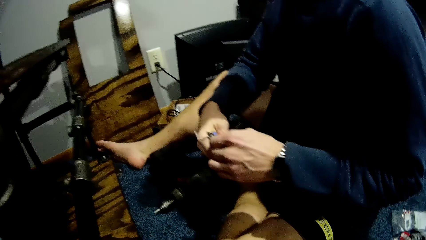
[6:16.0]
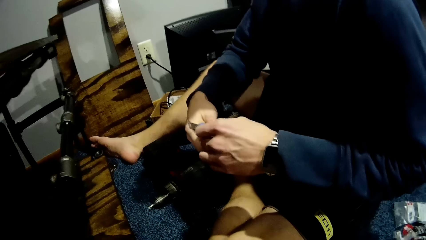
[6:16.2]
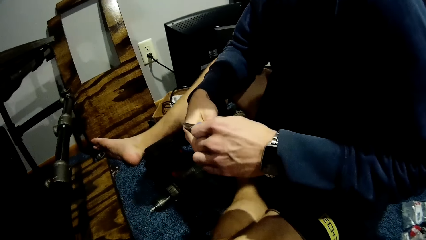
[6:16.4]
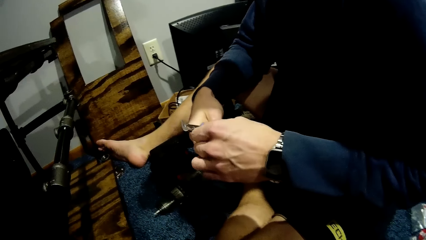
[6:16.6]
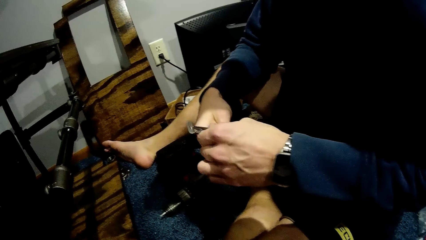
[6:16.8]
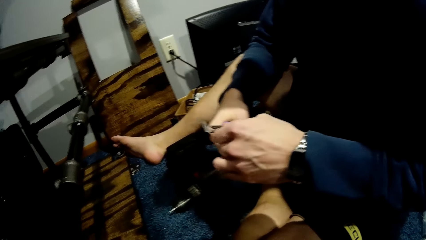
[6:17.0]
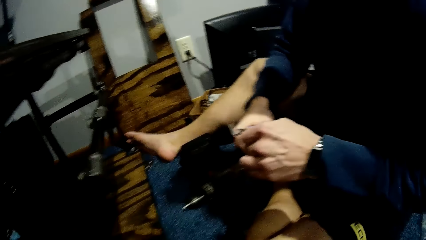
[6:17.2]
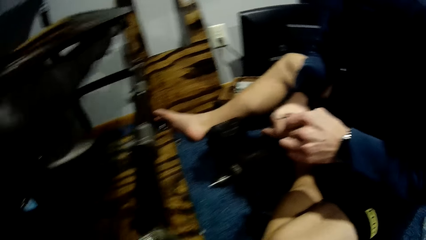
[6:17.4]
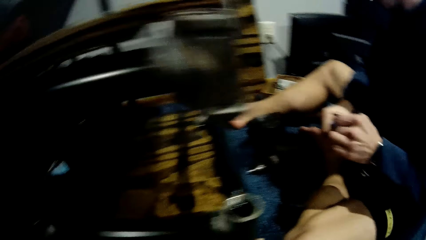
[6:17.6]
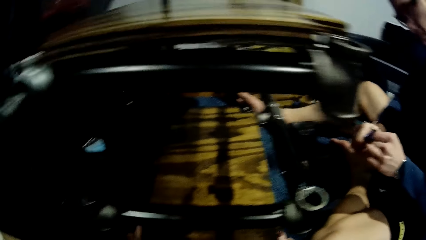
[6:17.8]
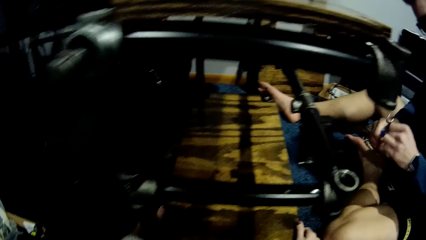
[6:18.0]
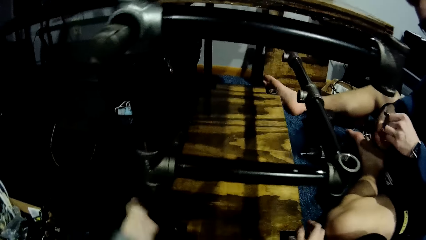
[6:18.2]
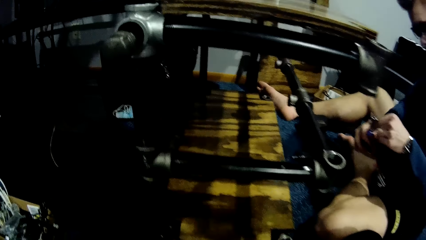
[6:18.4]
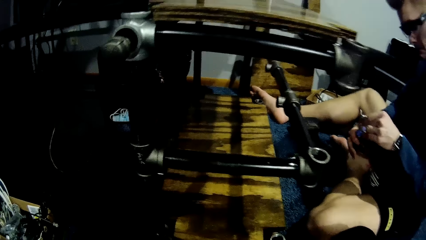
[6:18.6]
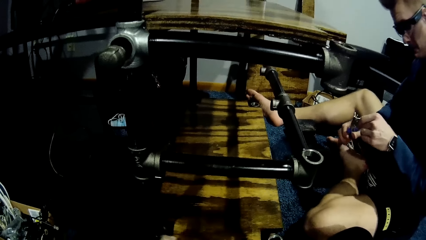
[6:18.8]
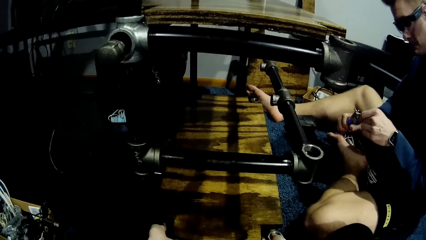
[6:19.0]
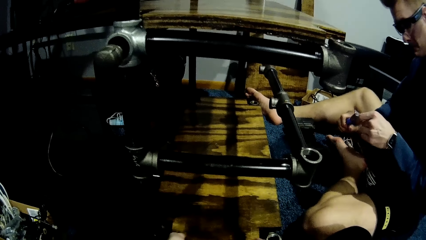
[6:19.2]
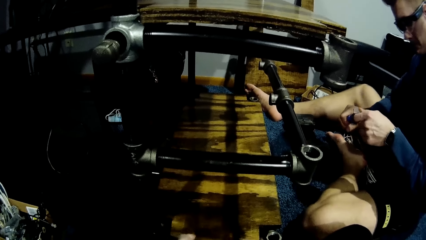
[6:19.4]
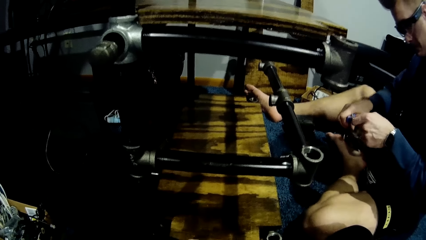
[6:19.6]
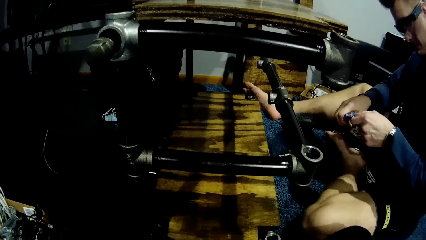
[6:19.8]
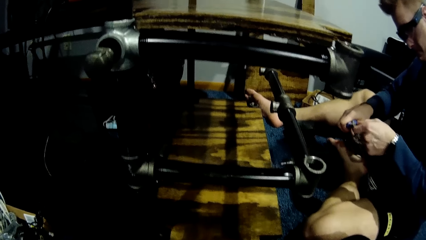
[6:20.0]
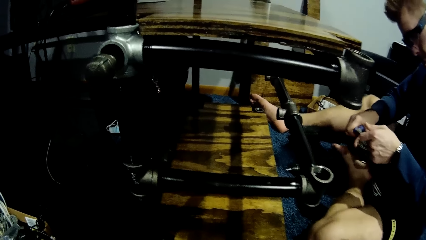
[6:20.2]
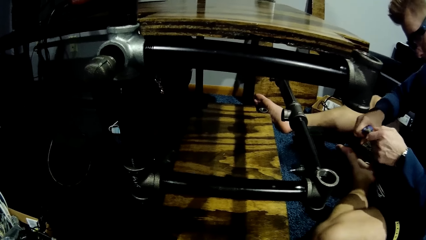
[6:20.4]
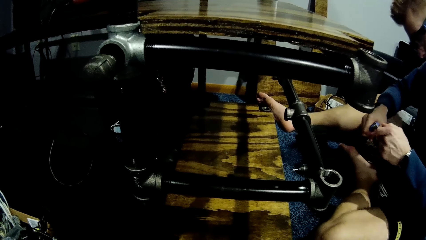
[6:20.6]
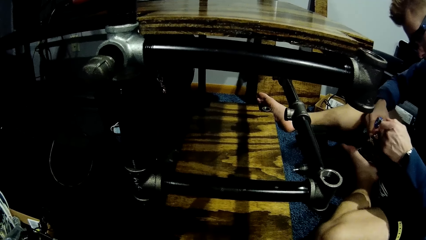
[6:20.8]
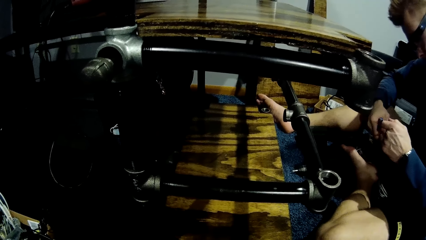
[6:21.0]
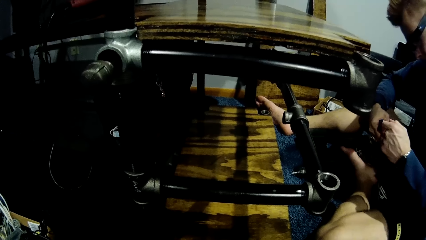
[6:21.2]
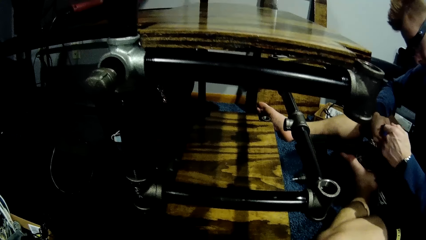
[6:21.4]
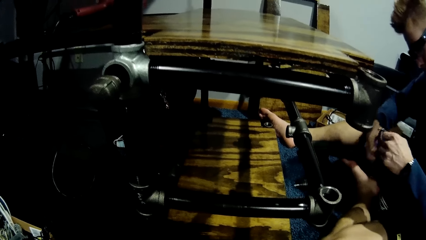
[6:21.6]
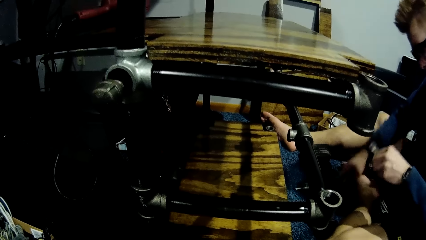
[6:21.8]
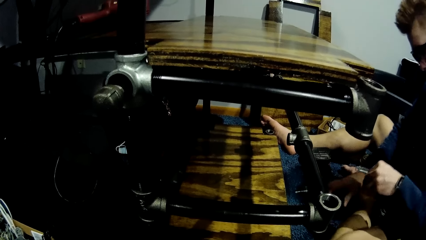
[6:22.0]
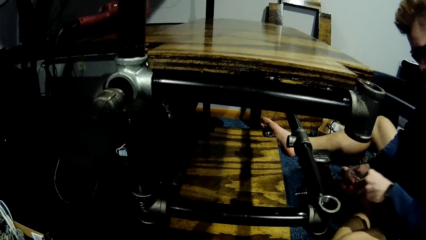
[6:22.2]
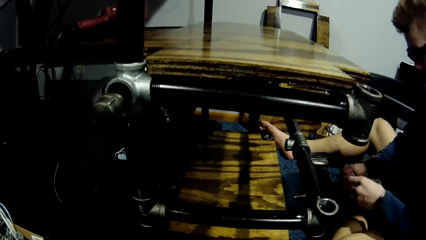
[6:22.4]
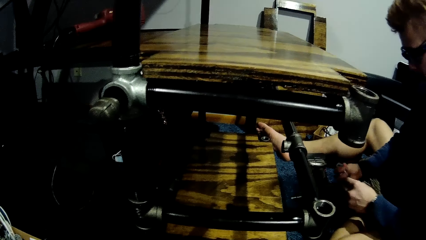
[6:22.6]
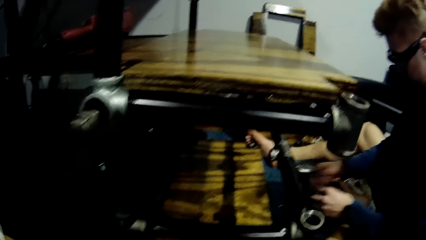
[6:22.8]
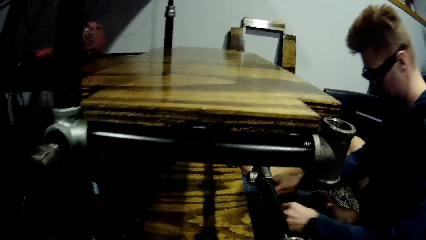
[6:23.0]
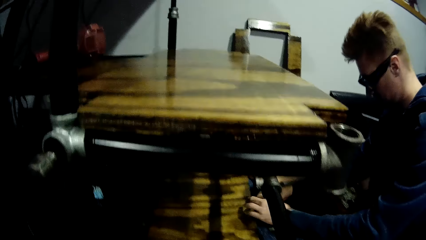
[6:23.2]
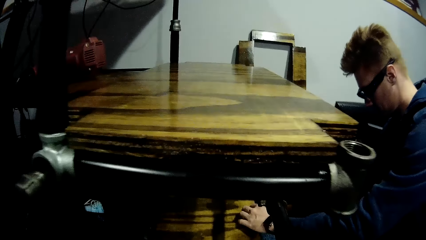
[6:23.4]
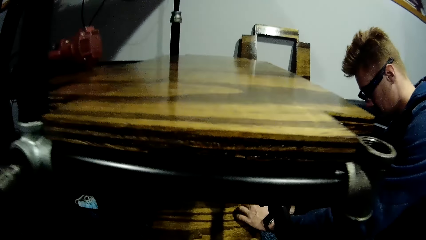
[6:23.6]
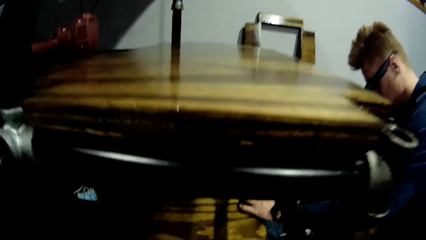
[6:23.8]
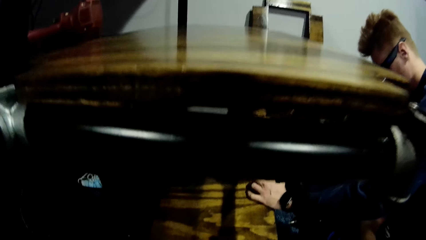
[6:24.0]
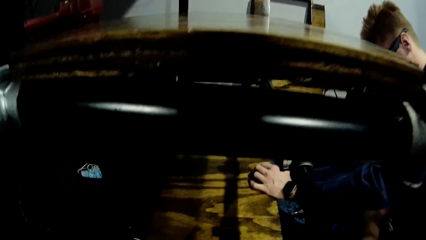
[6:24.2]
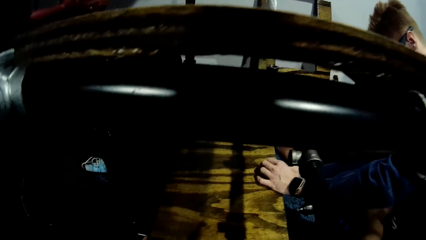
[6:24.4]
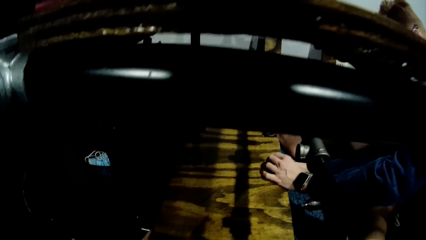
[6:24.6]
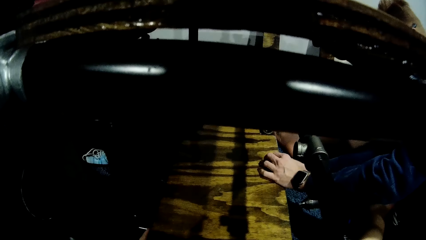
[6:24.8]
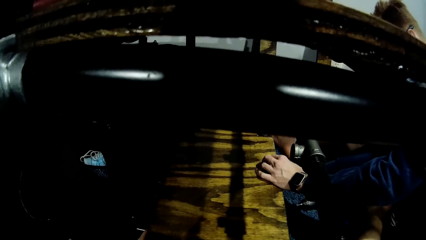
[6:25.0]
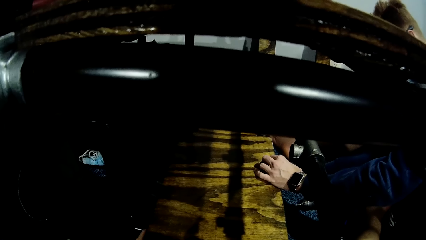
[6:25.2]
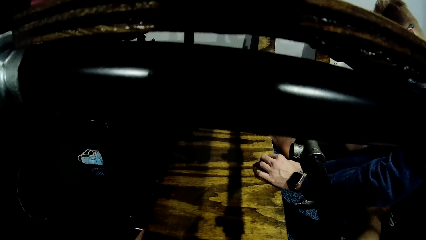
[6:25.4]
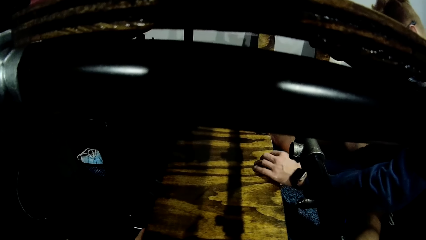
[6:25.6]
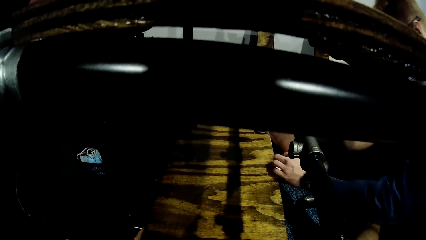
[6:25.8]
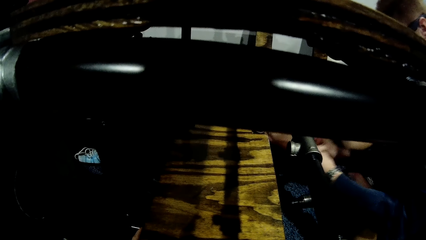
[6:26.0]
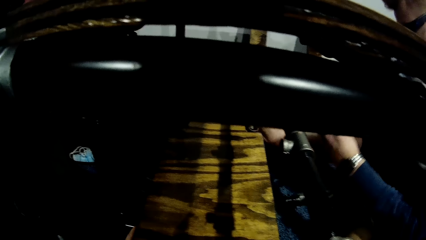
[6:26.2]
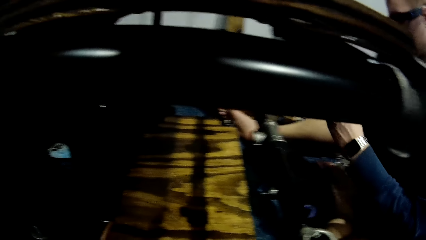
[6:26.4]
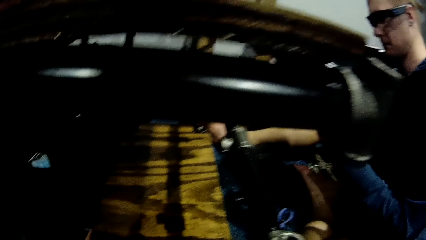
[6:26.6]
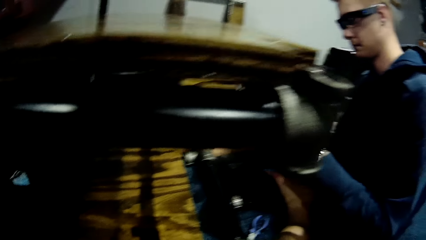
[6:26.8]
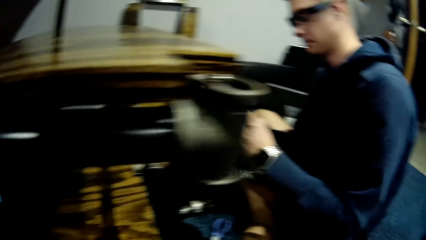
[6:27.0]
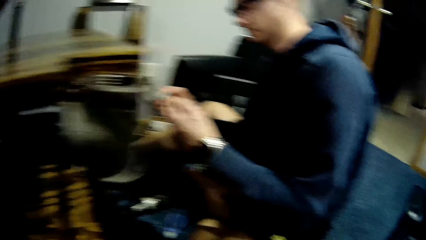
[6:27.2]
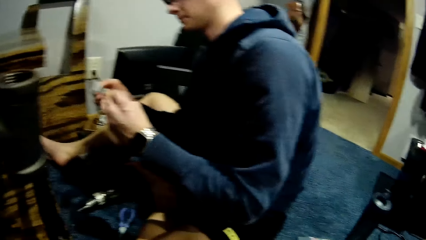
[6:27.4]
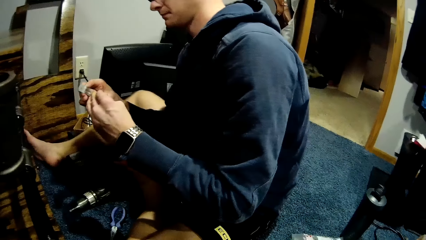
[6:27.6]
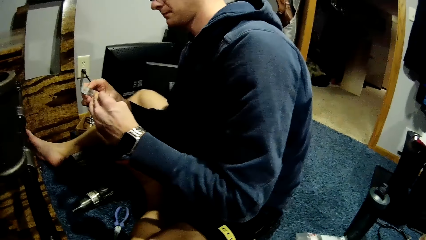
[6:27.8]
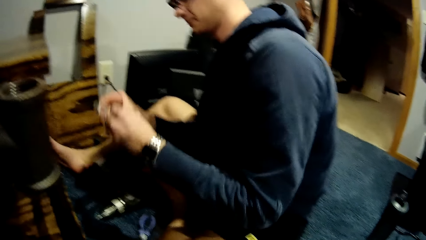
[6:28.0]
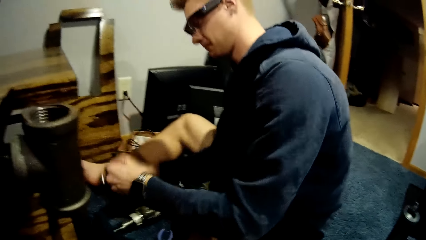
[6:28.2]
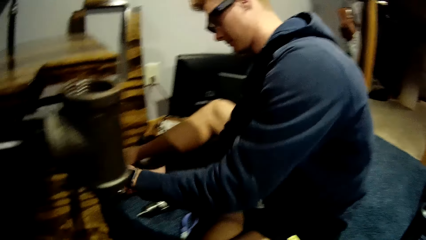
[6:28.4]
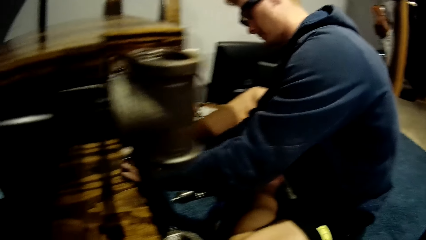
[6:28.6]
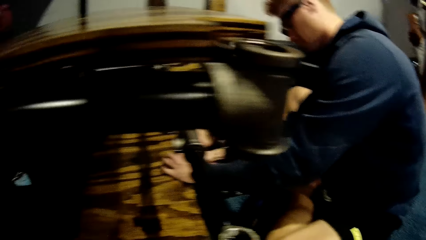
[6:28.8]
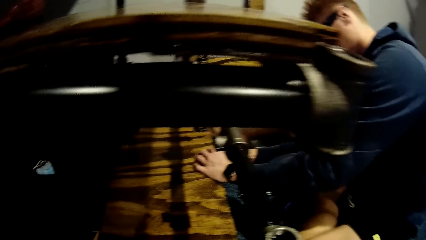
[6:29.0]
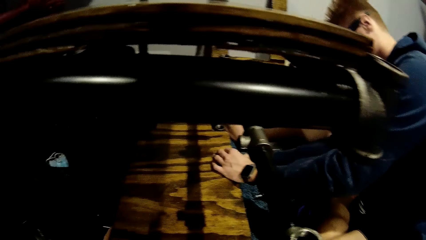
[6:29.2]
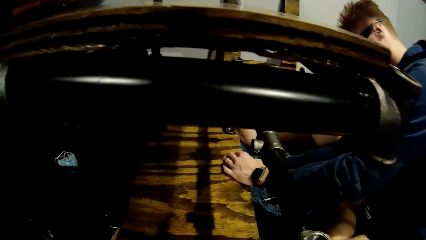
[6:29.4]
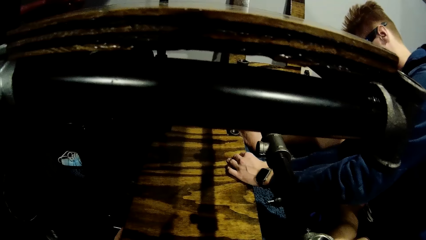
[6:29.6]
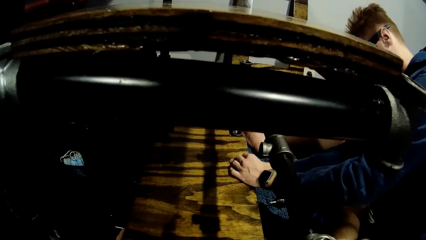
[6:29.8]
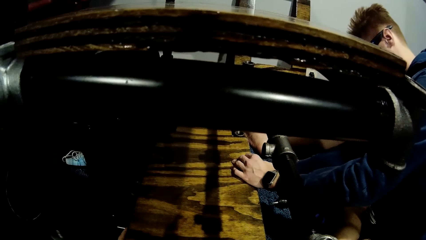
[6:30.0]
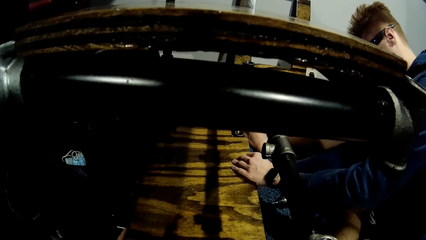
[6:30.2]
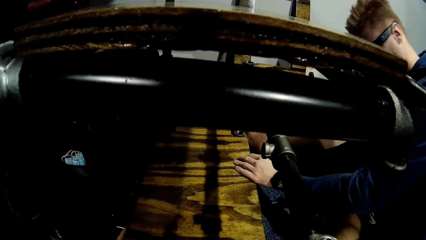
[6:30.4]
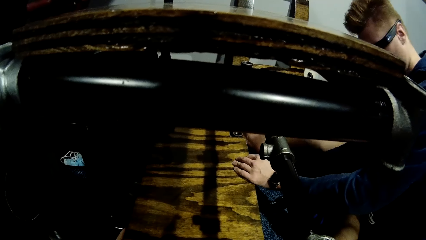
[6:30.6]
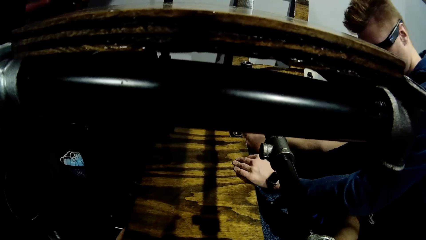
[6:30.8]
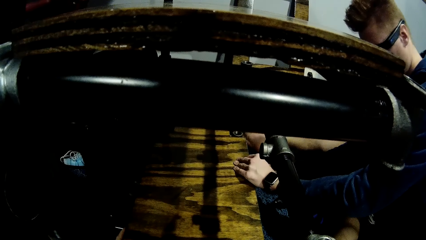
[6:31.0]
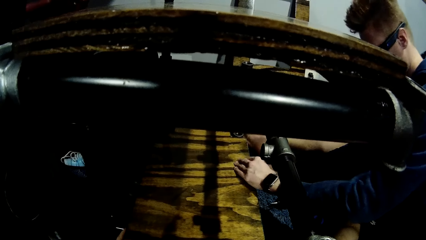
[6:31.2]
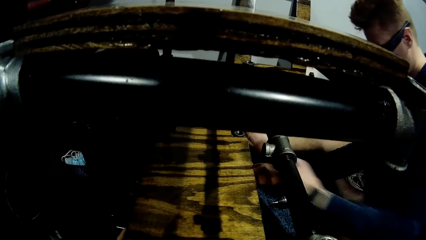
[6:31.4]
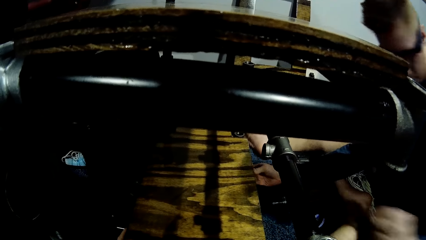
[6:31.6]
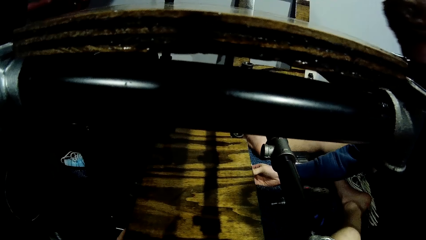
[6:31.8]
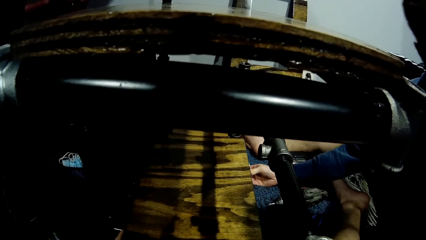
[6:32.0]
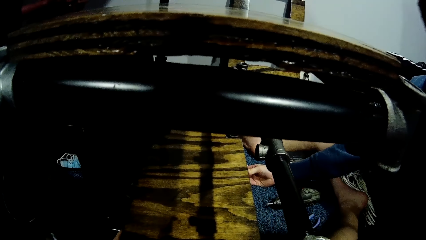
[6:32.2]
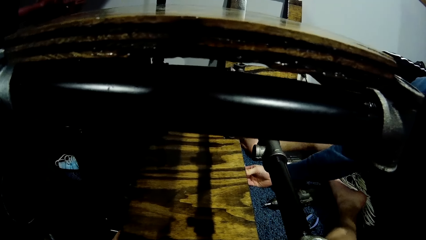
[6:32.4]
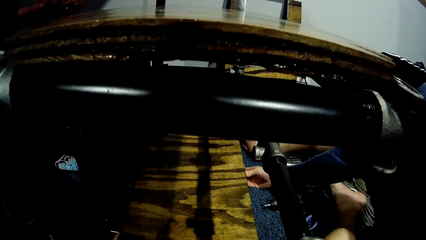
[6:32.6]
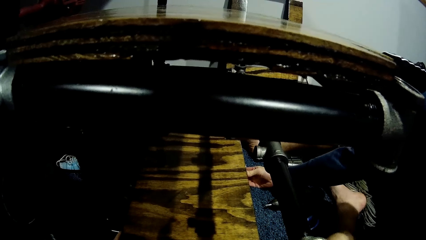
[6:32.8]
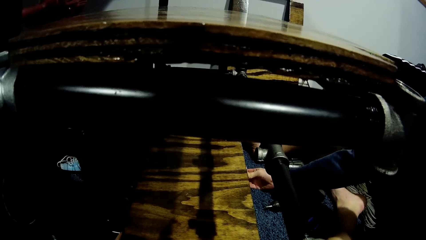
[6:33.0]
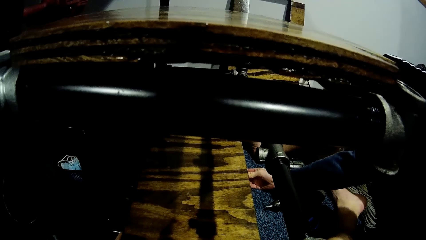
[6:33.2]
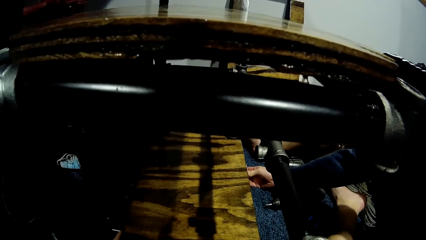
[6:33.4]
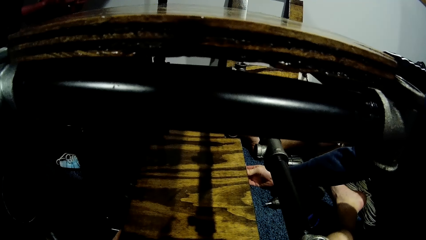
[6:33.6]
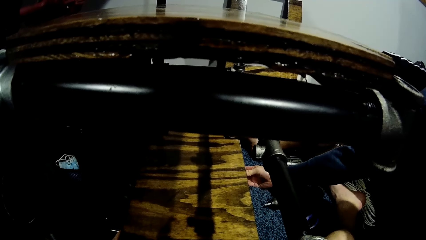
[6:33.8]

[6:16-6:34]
The camera wearer moves sideways. They stare at the shelf. A man drops the plier on the floor with his right hand. The man transfers the second metal pipe from his left hand to his right hand. He places his left hand on the wood. He fixes the pipe holder to the shelf. He places the second metal pipe on the wood with his right hand. He holds the pipe holder. He adjusts the second metal pipe with both his hands. The camera wearer stares at the man. The man places the second metal pipe on the wood with his right hand. He fixes the pipe holder to the shelf. He places his left hand on the wood. The camera wearer stares at the shelf. The man holds the metal pipe to the wood. He picks up the screw.
